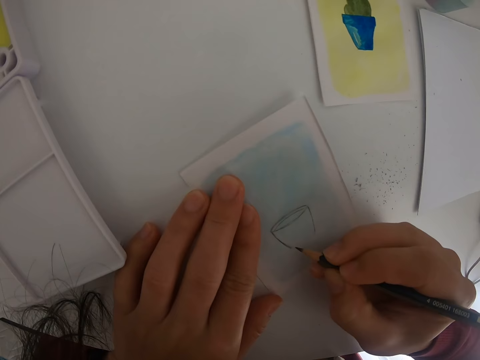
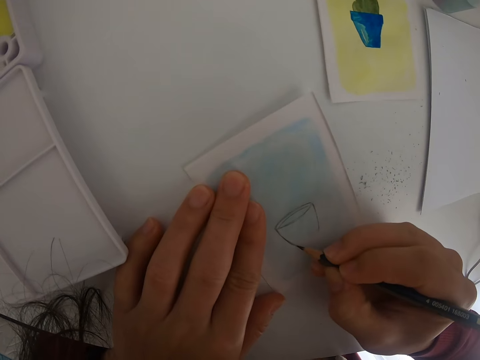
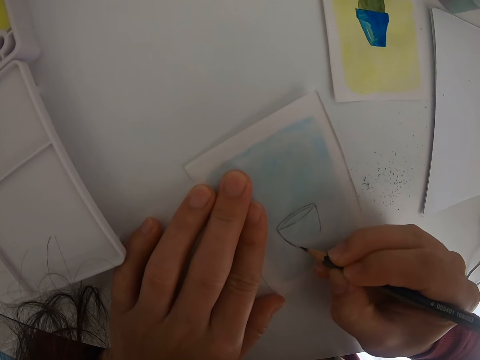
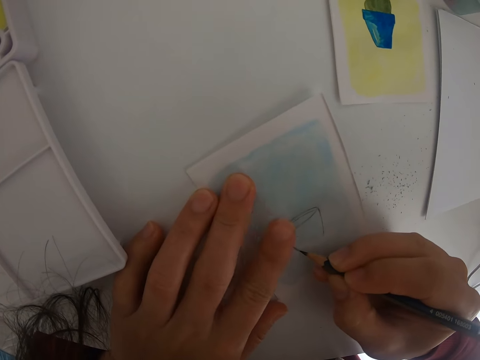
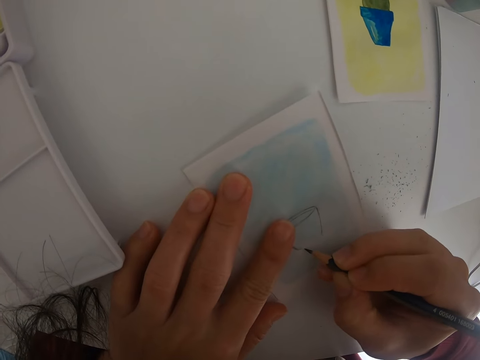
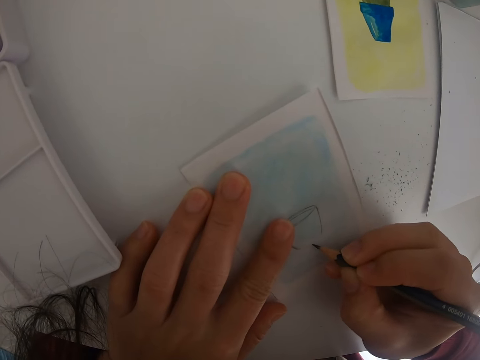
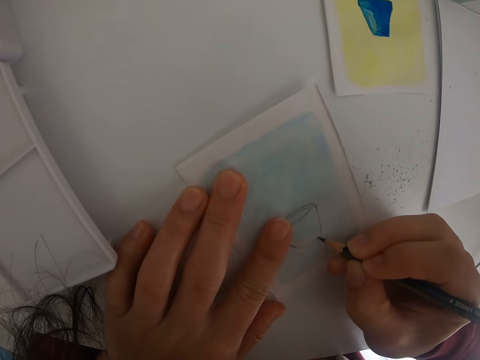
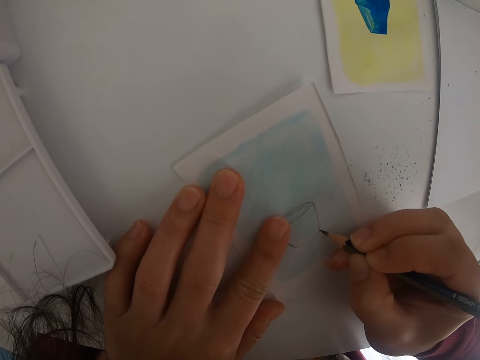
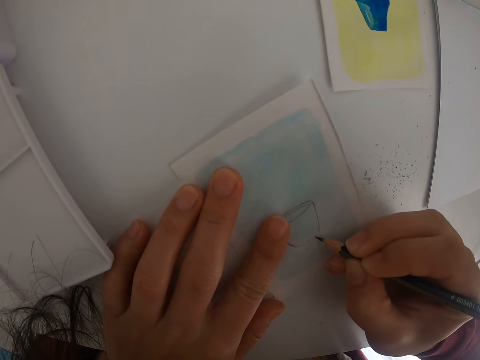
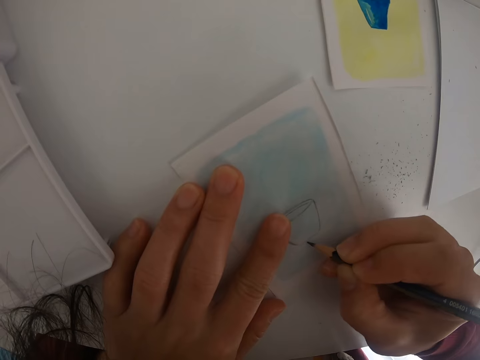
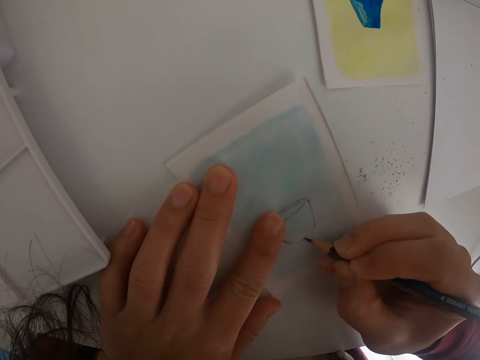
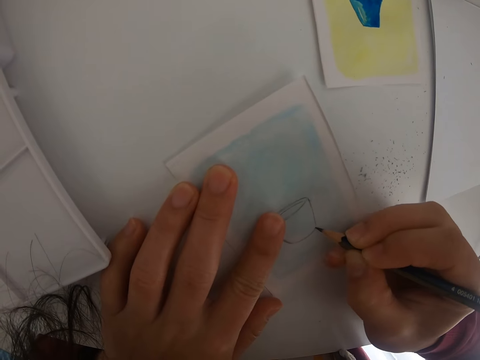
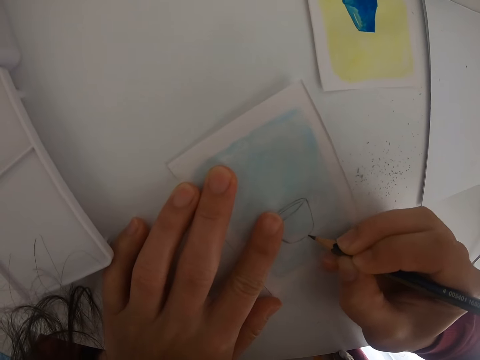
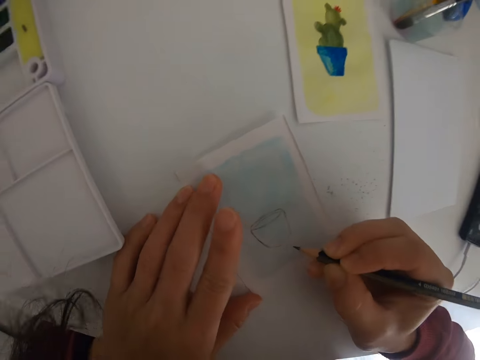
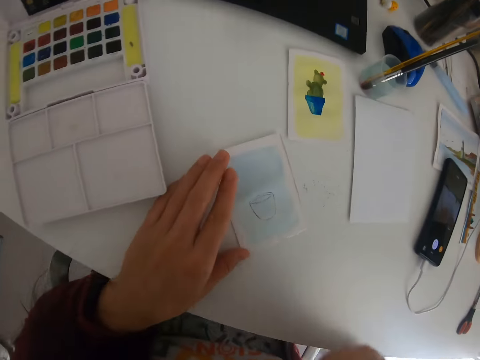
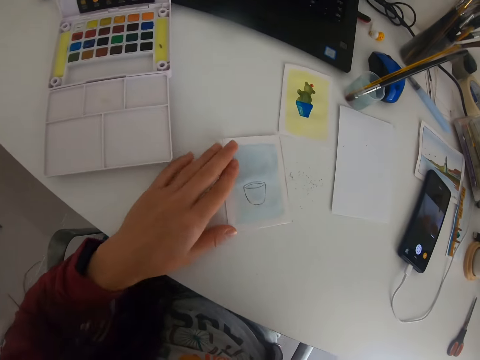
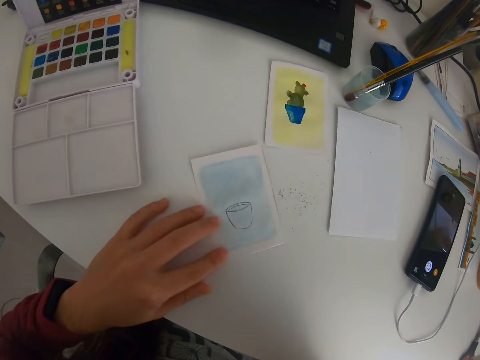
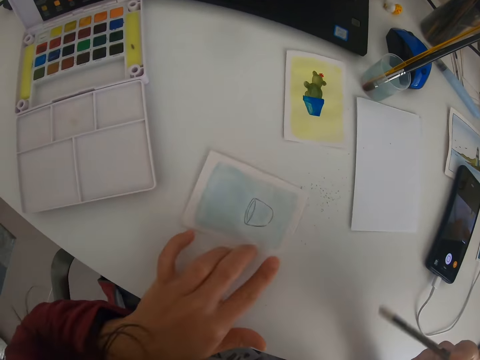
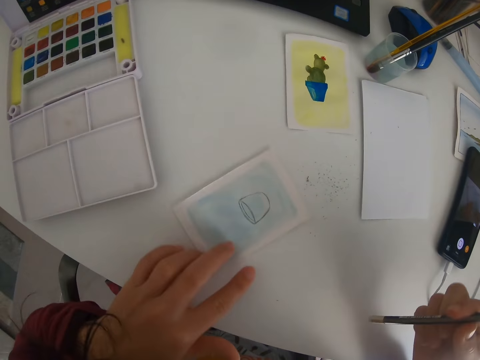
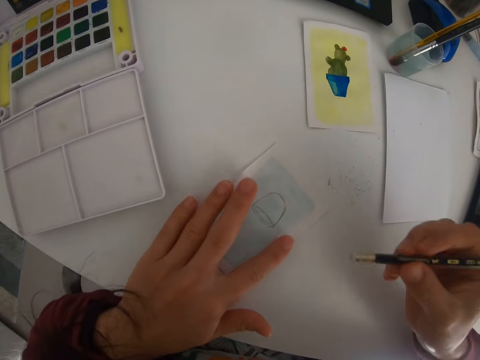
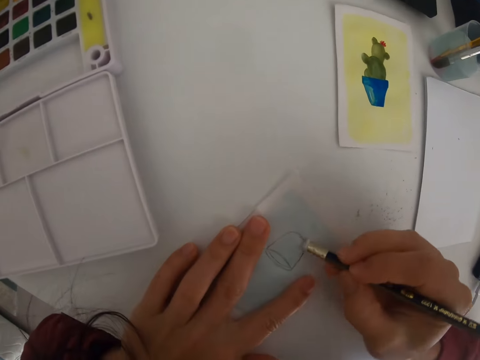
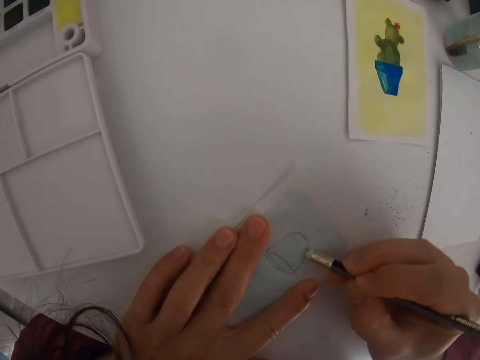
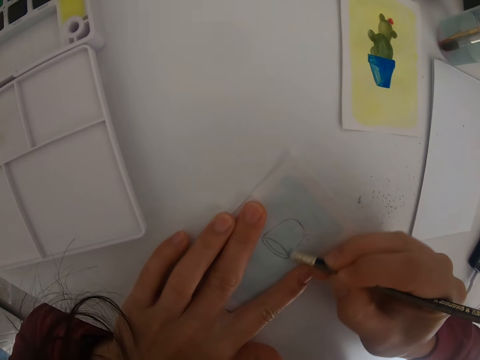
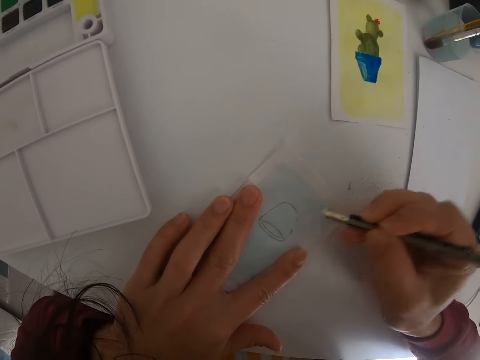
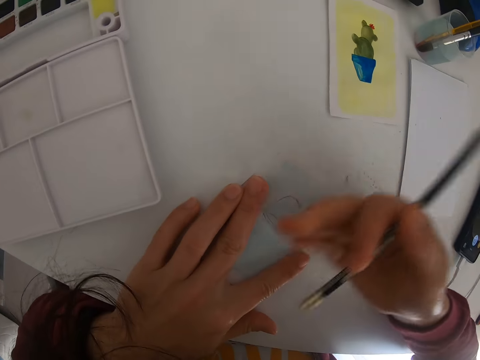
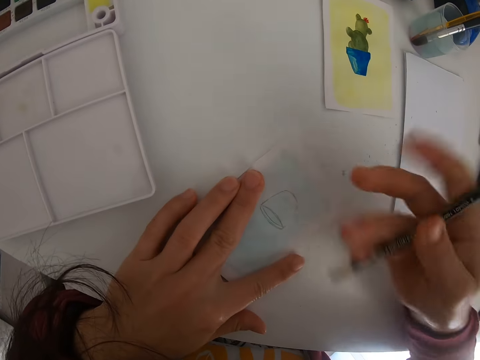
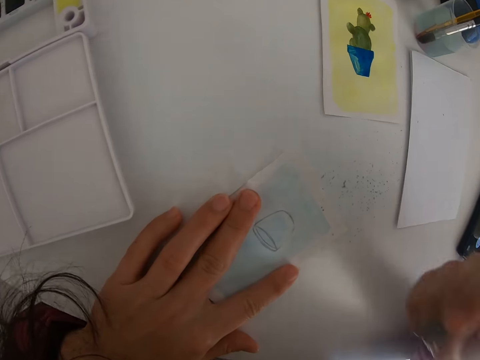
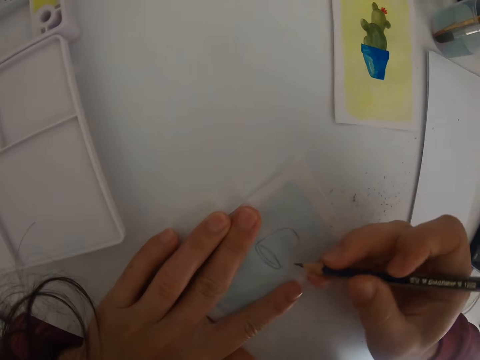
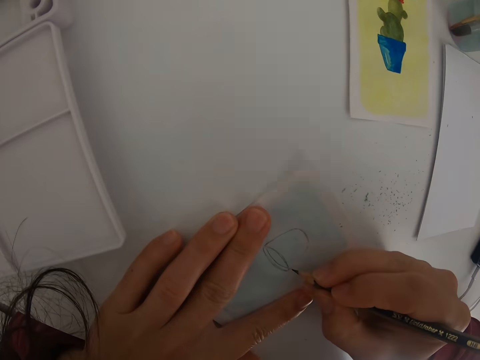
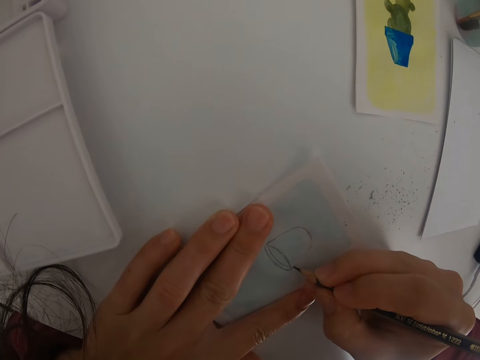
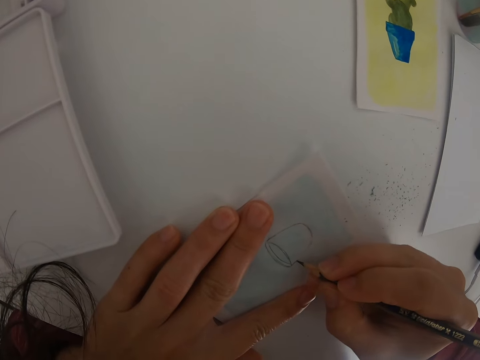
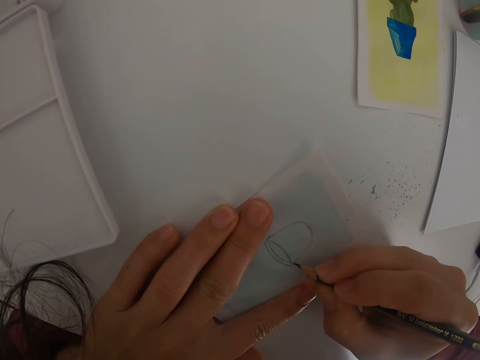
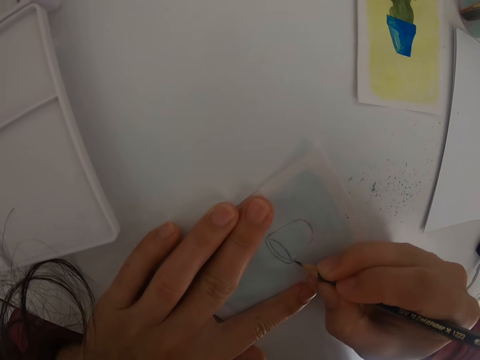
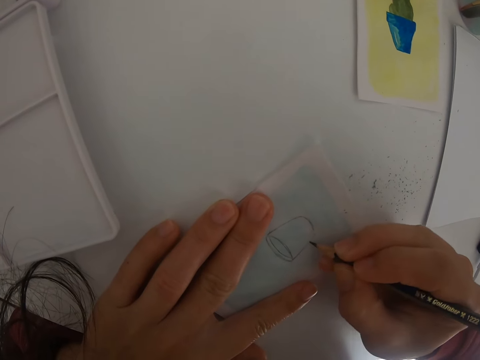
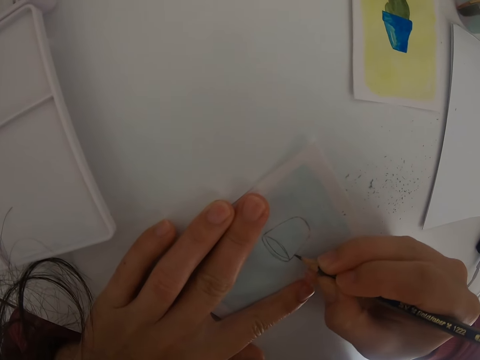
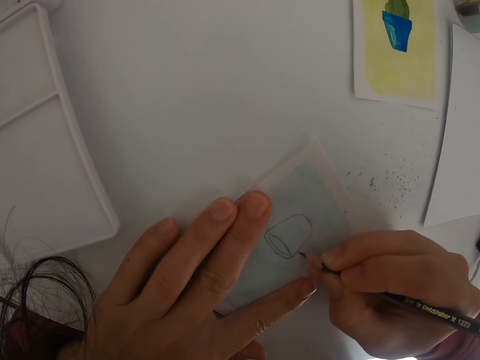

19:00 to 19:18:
The camera wearer moves the pencil. They lift the right hand. They move the paper. They rotate the paper with the left hand. They erase a part of a drawing on the paper with the pencil rubber. They rub a hand on the paper. They rub off the dirt. They rotate the pencil. They draw on the paper with the right hand.

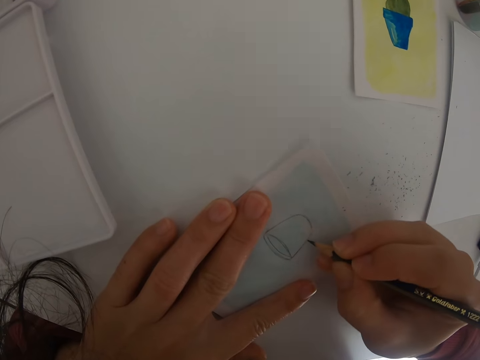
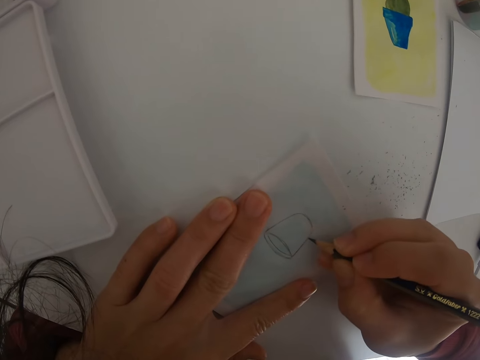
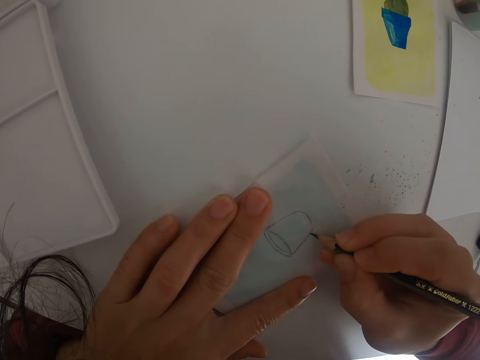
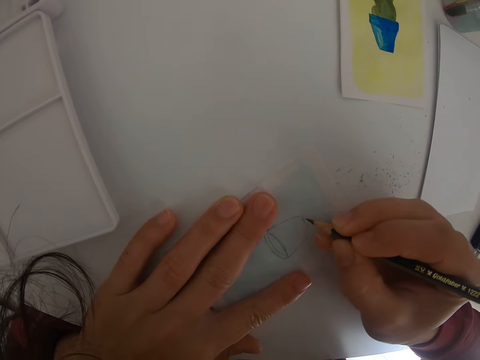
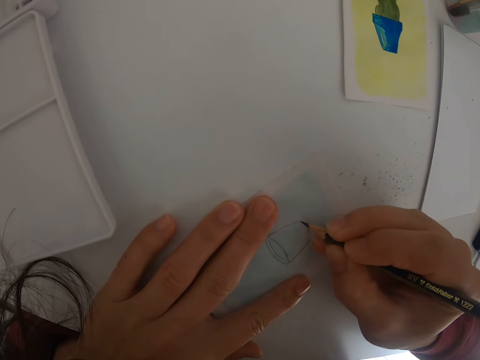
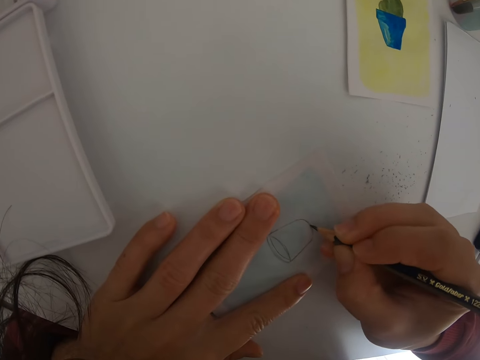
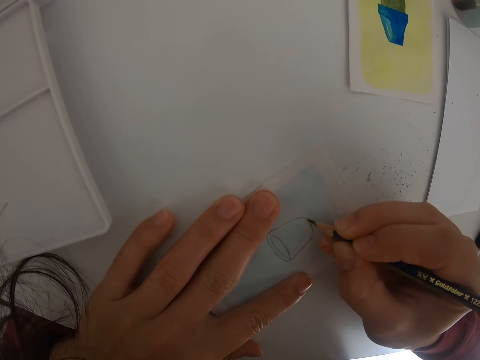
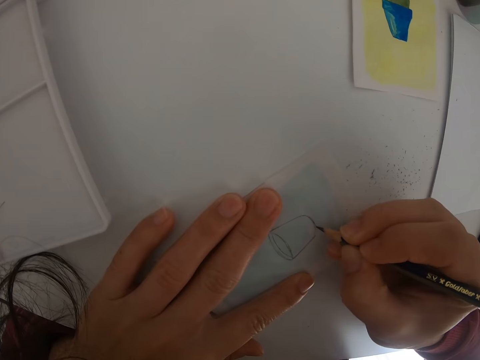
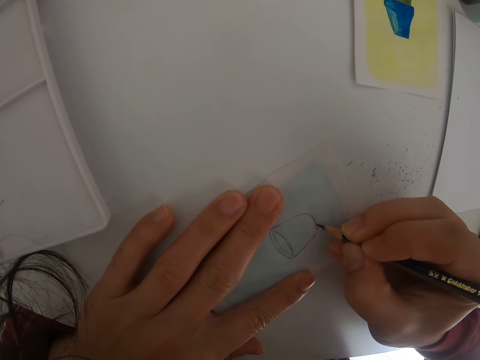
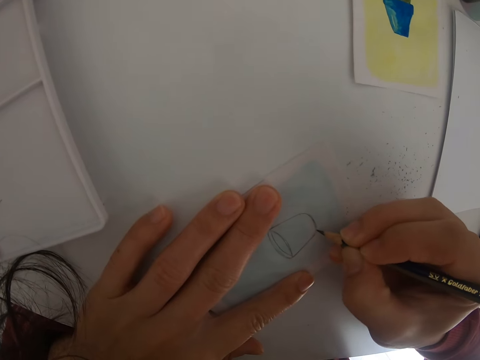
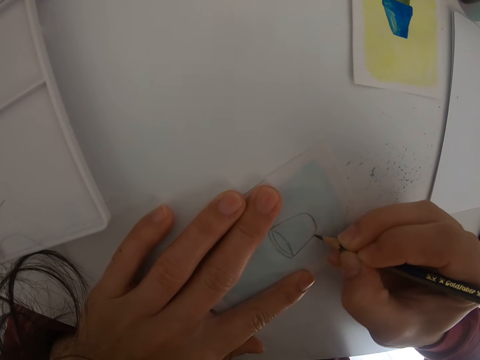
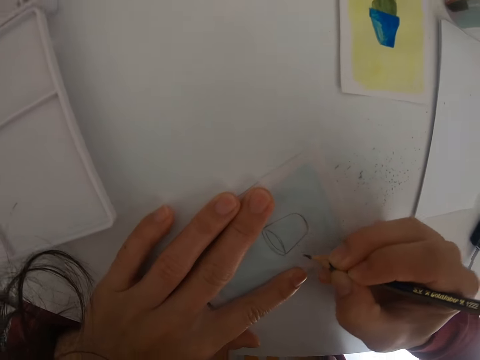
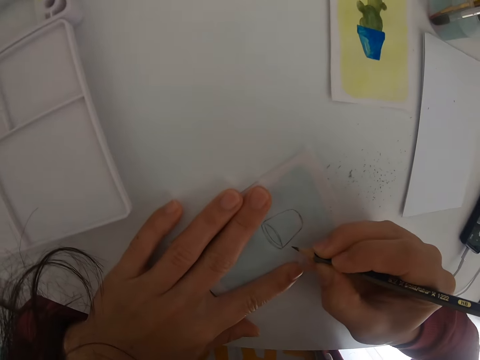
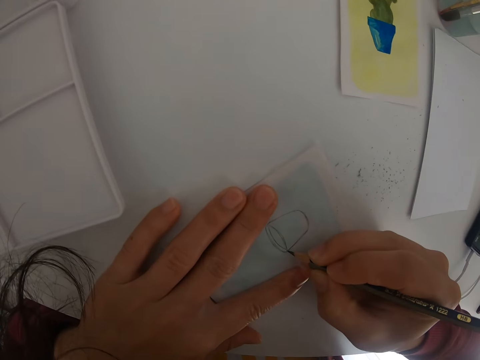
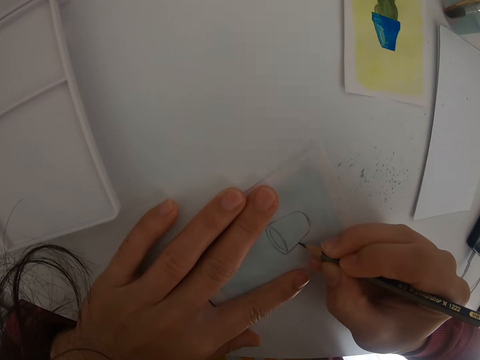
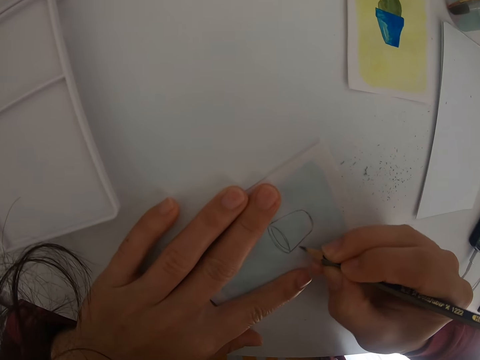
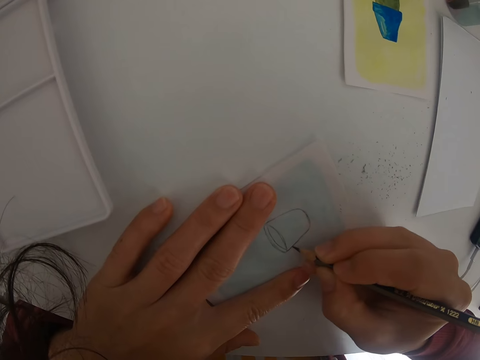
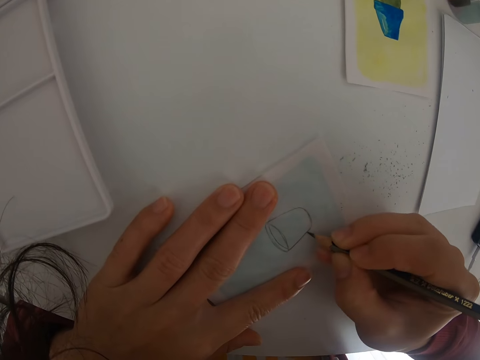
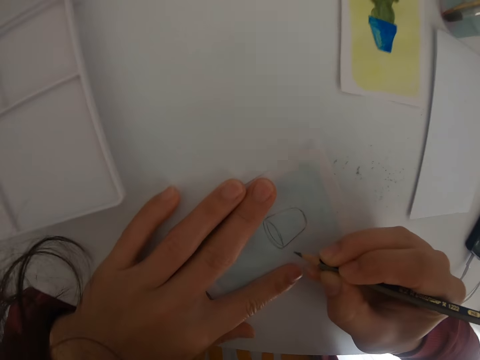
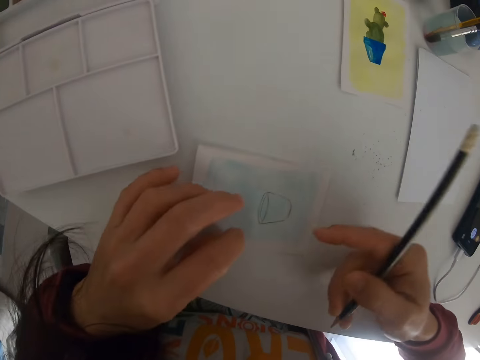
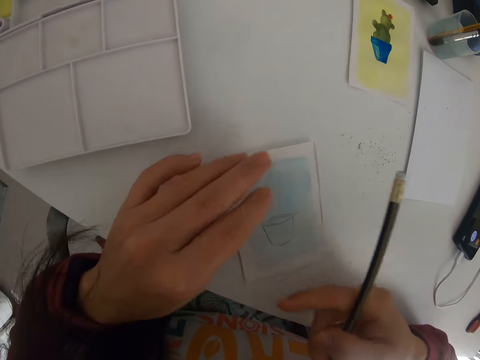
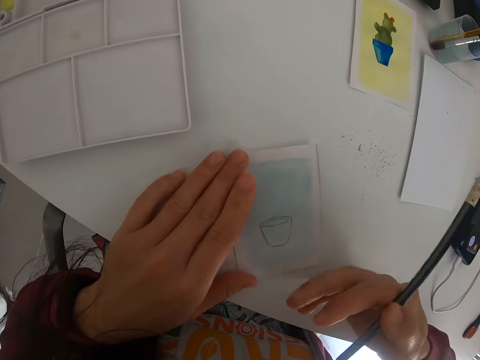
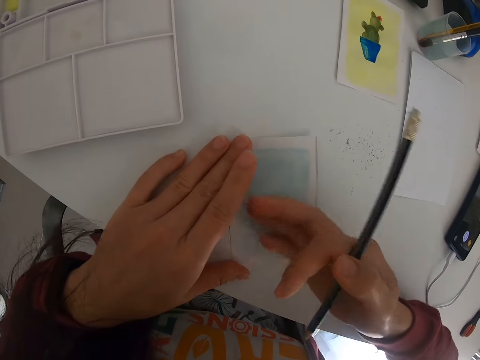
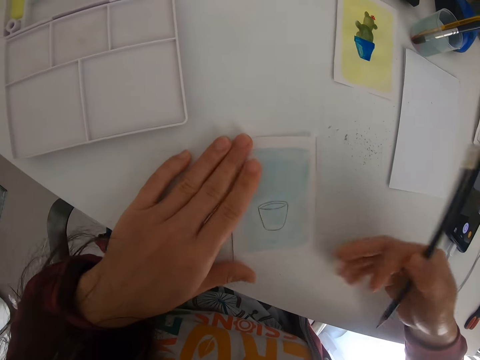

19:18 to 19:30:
The camera wearer lifts the pencil. They move the paper. They rotate the paper. They rub a hand on the paper.
